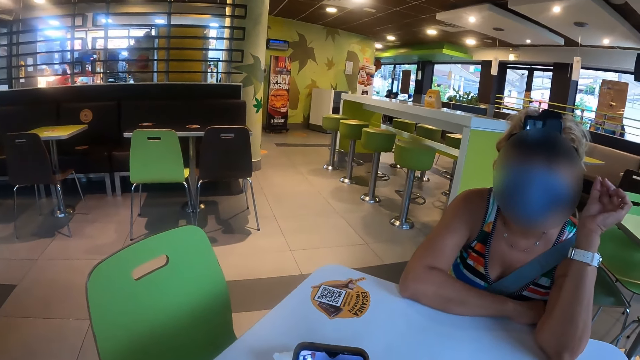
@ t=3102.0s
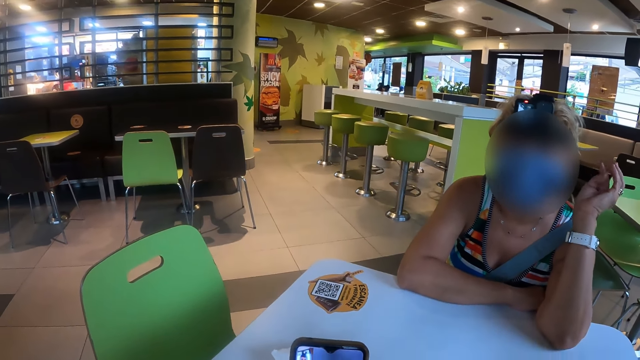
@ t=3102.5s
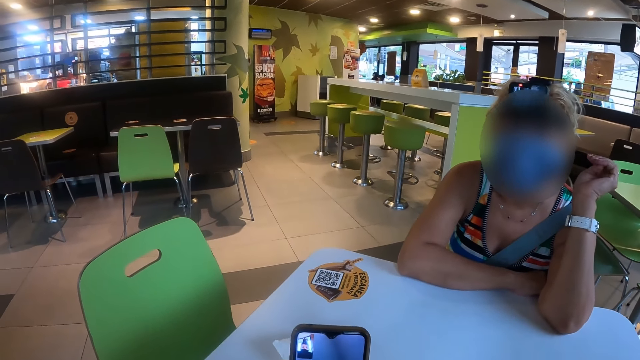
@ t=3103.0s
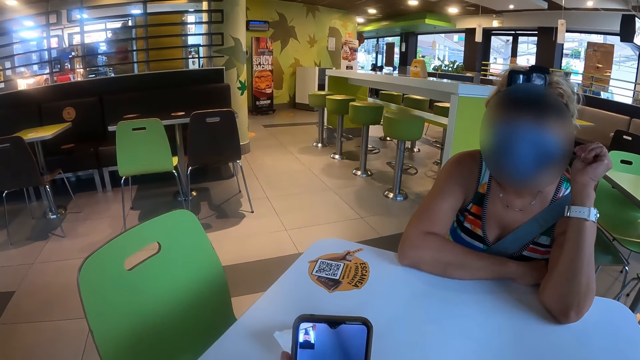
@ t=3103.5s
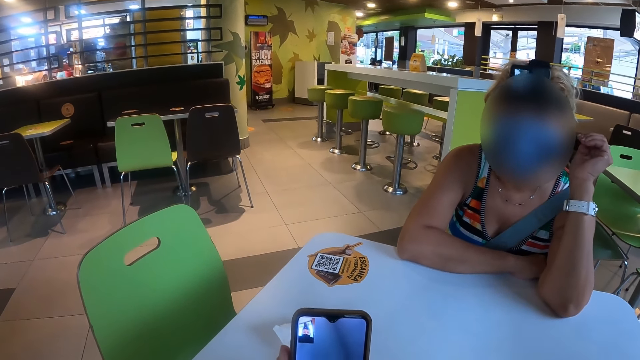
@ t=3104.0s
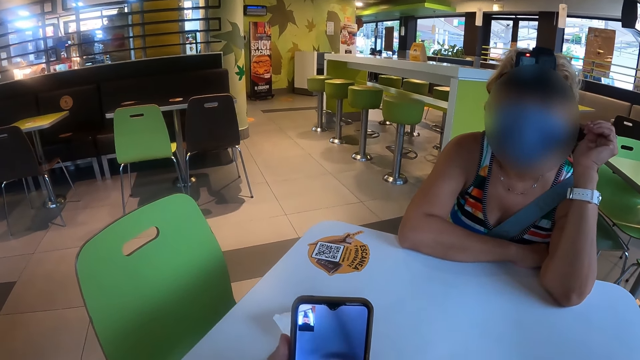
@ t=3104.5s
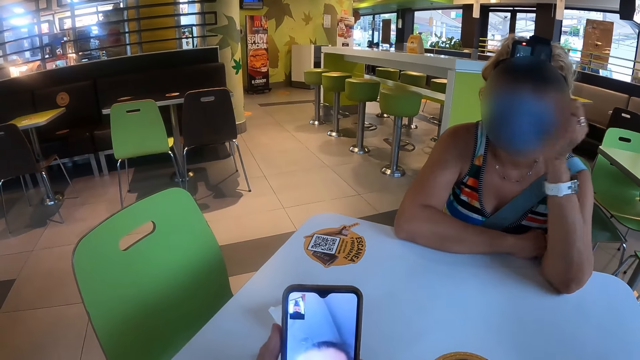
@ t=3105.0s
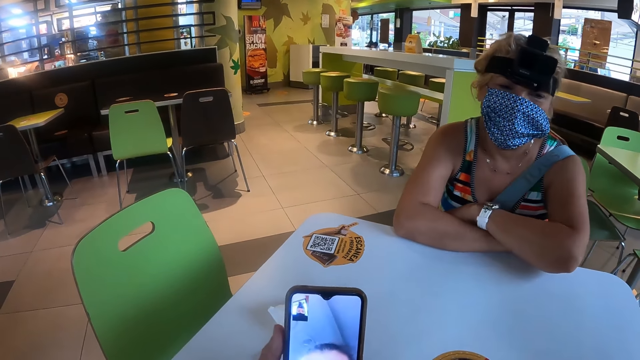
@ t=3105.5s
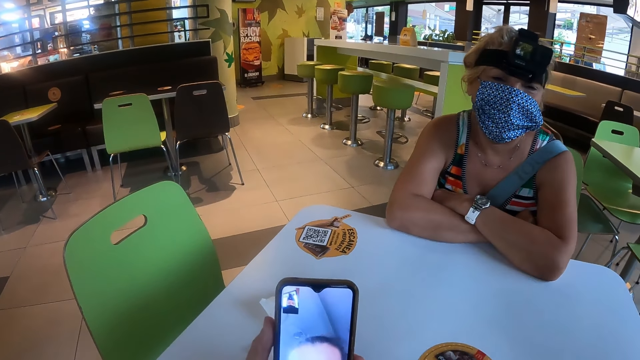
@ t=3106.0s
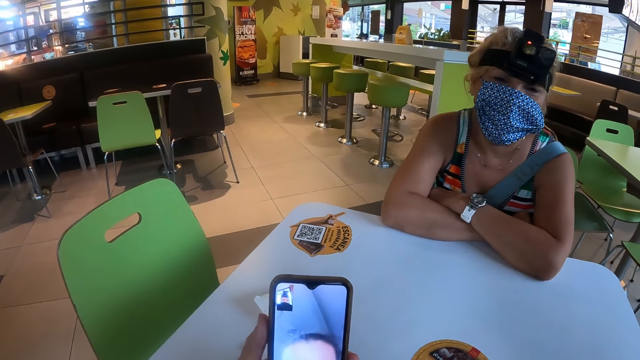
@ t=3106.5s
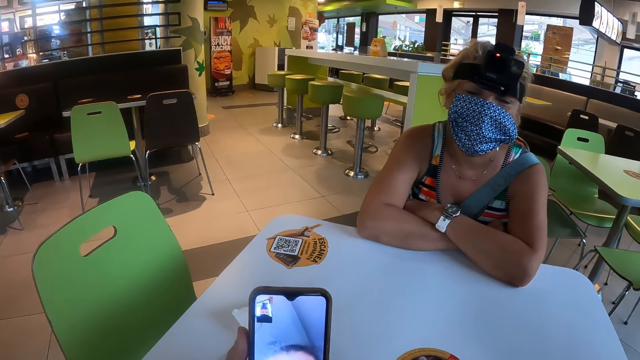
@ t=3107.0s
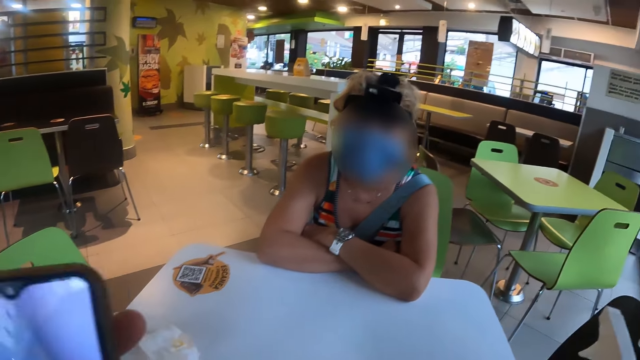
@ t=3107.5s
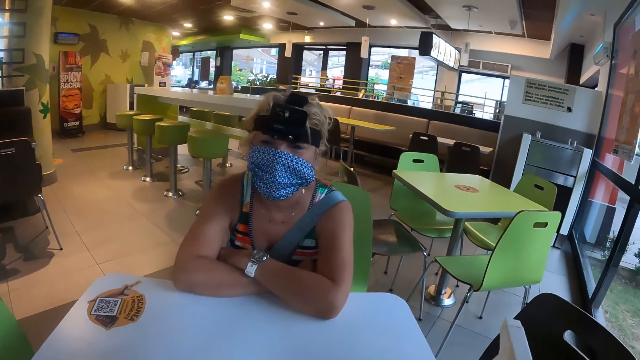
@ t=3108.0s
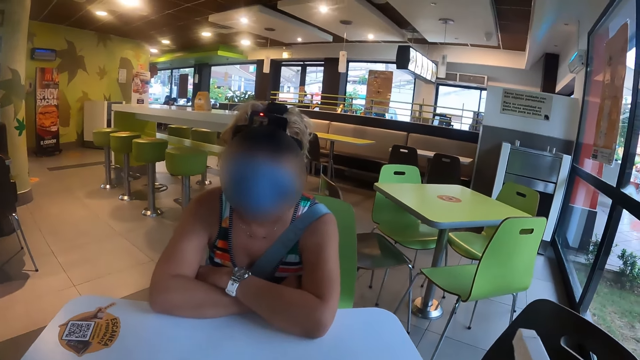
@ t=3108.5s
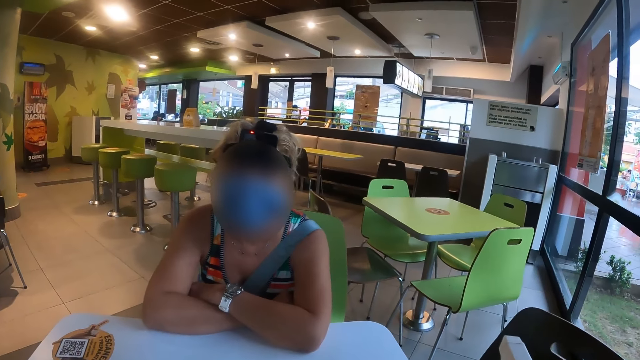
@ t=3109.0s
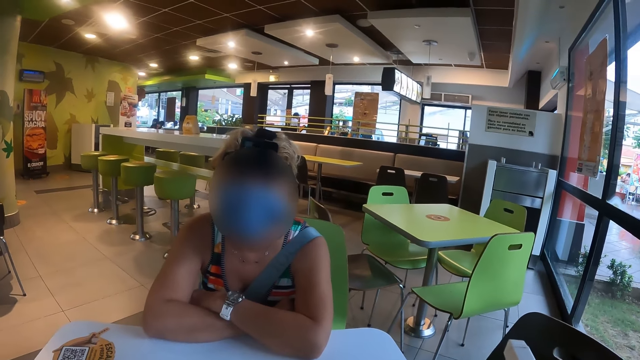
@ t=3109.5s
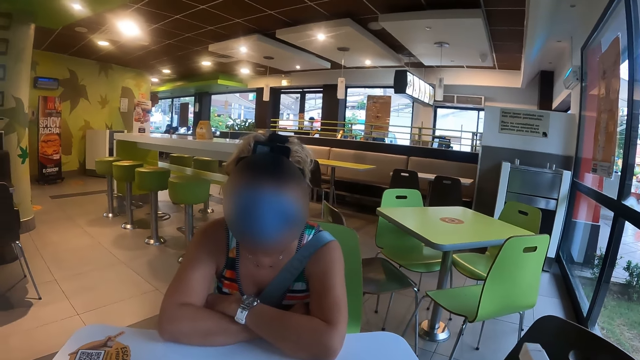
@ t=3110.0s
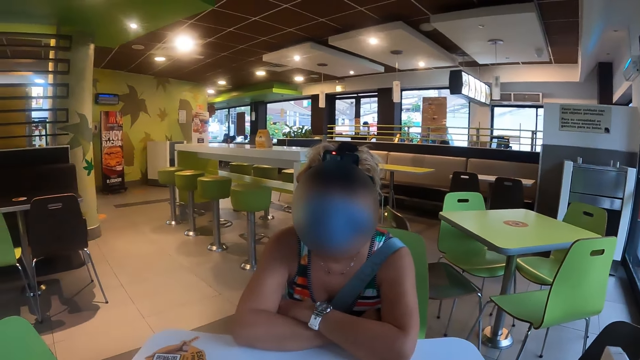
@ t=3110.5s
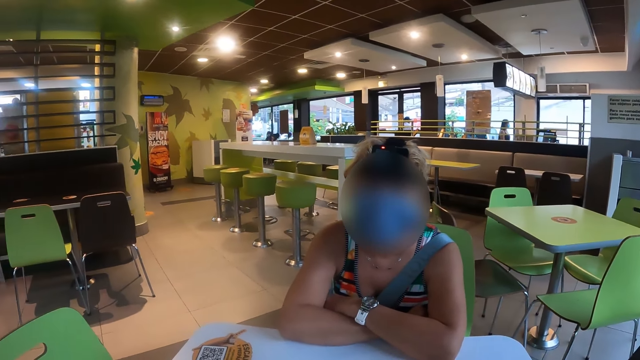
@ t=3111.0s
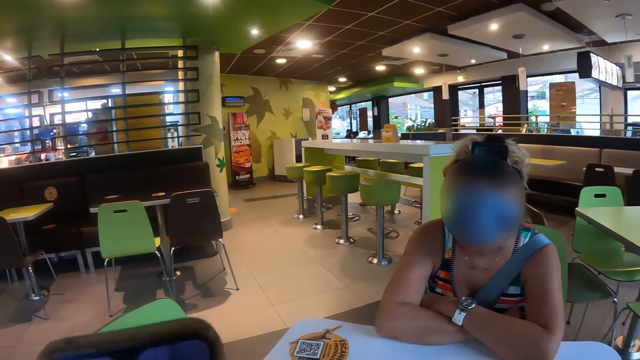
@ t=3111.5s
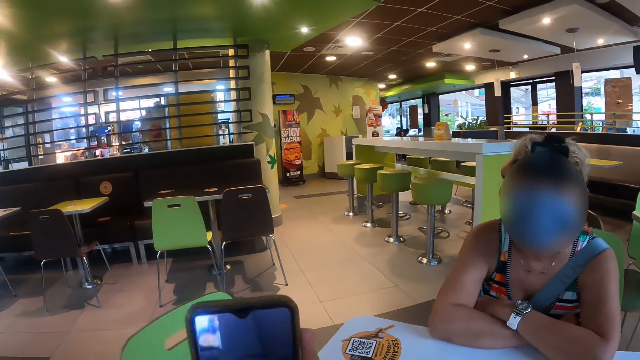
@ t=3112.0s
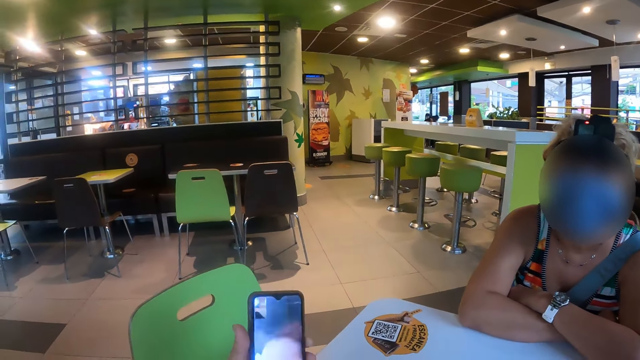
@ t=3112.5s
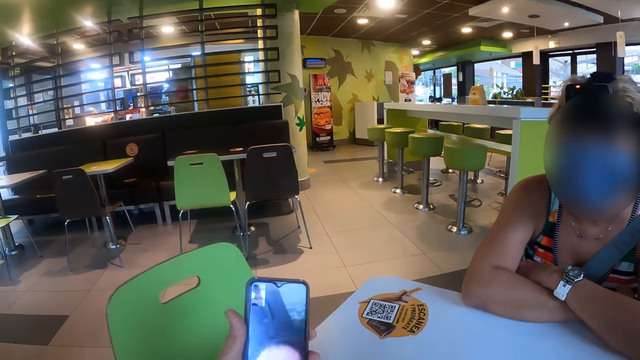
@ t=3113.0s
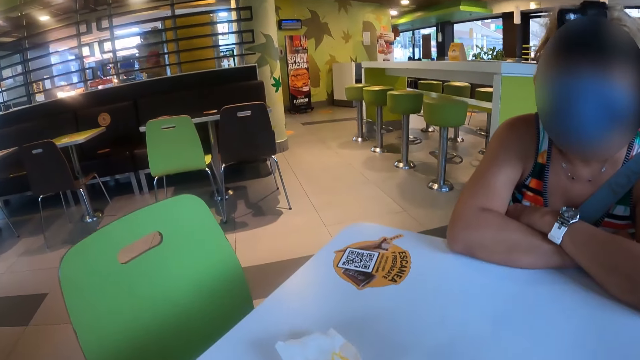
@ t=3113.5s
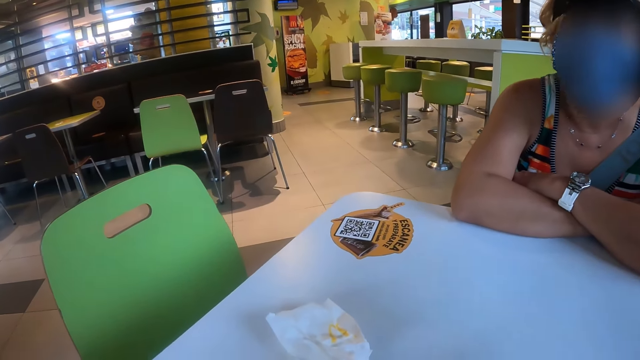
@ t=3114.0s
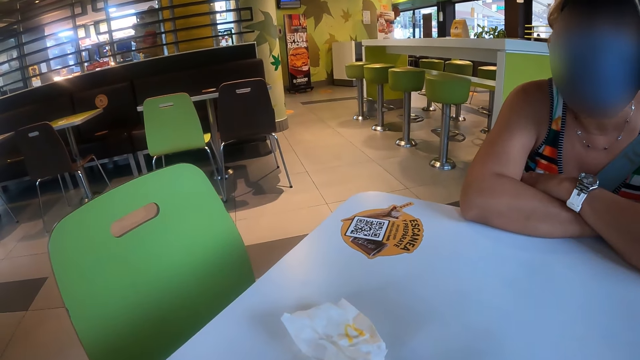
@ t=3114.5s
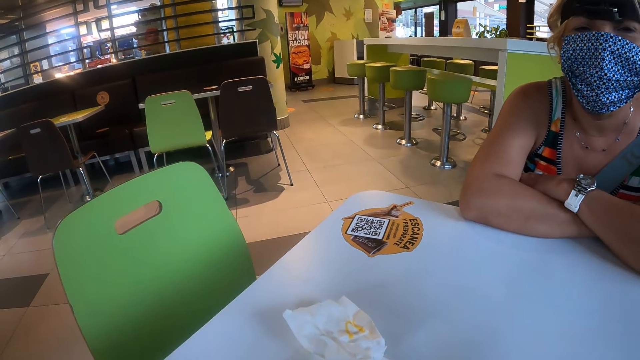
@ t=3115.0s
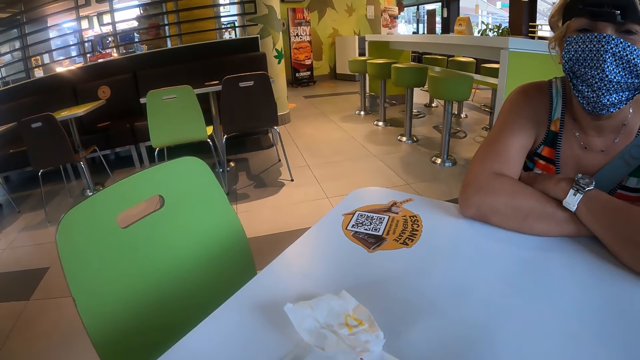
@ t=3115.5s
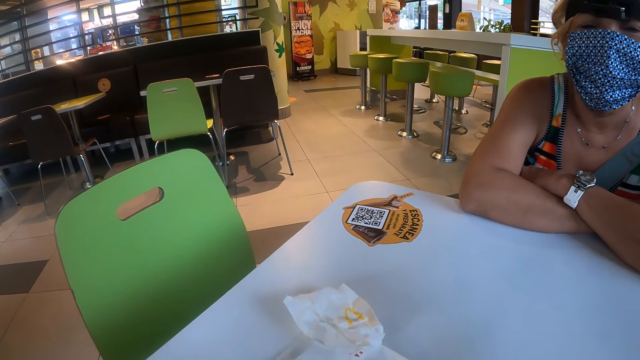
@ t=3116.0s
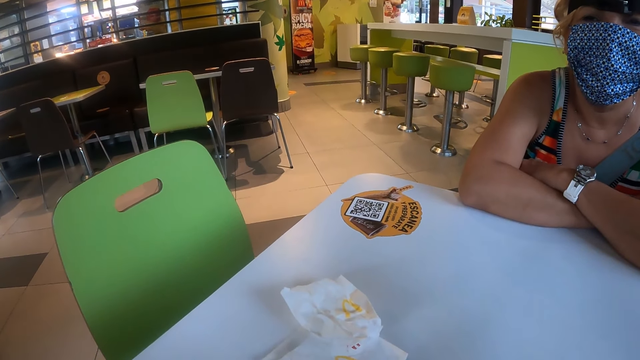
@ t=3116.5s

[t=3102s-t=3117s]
A woman talks to the camera wearer. The camera wearer looks at the phone. The woman talks to the camera wearer.

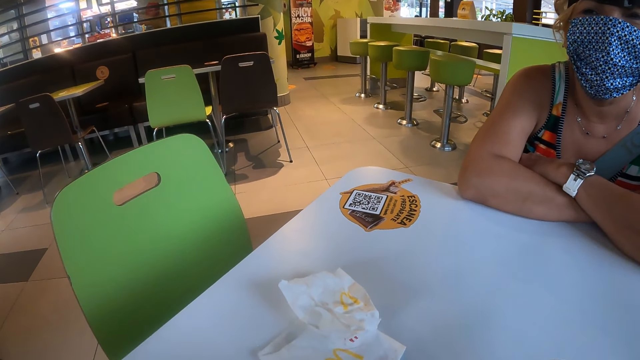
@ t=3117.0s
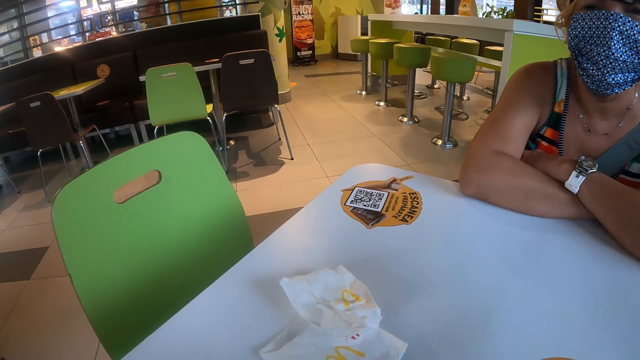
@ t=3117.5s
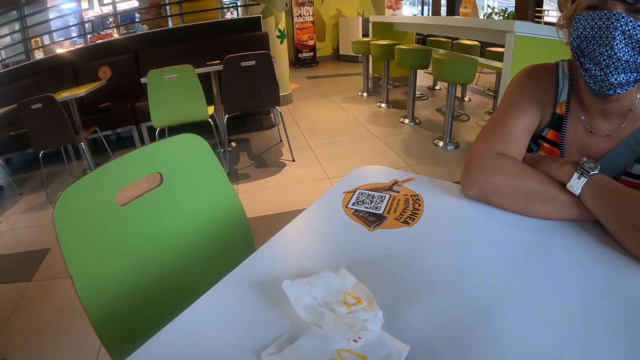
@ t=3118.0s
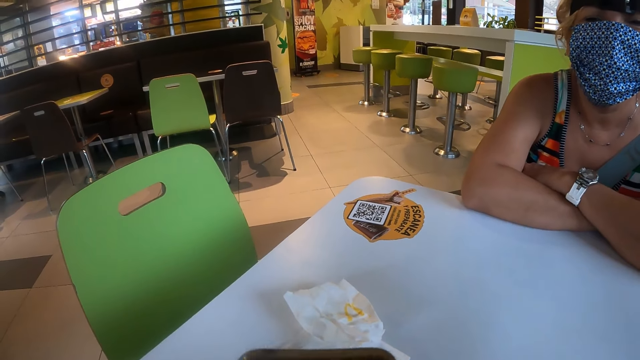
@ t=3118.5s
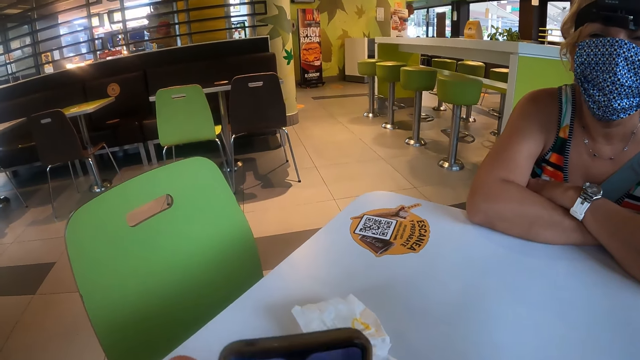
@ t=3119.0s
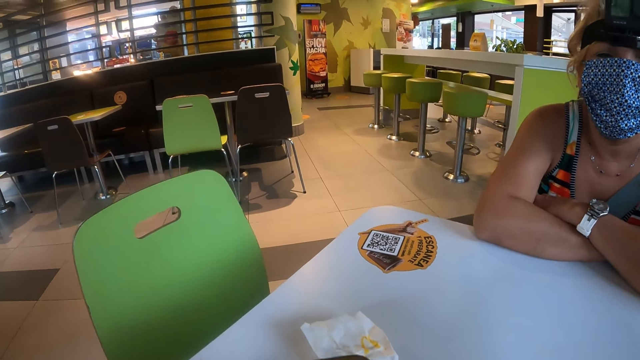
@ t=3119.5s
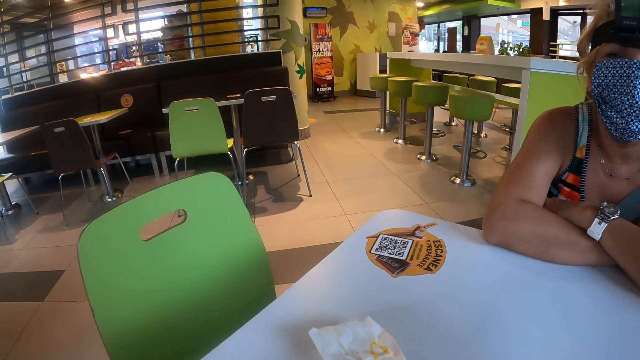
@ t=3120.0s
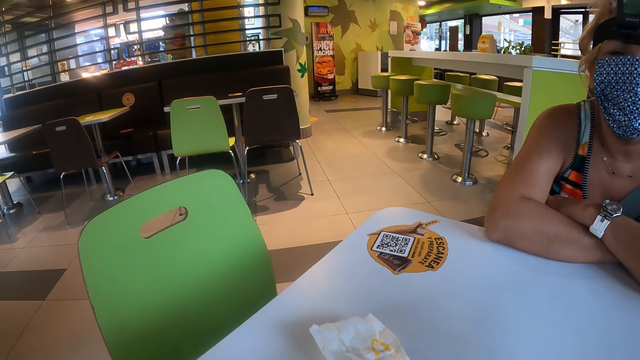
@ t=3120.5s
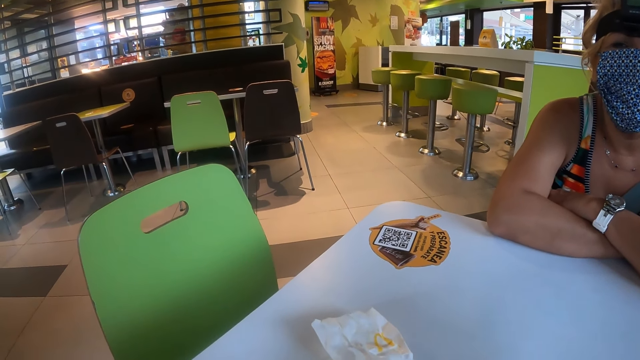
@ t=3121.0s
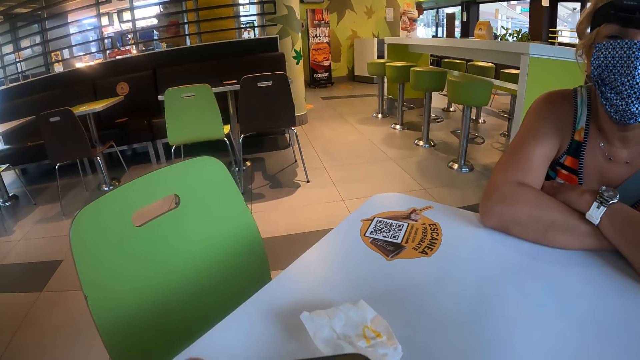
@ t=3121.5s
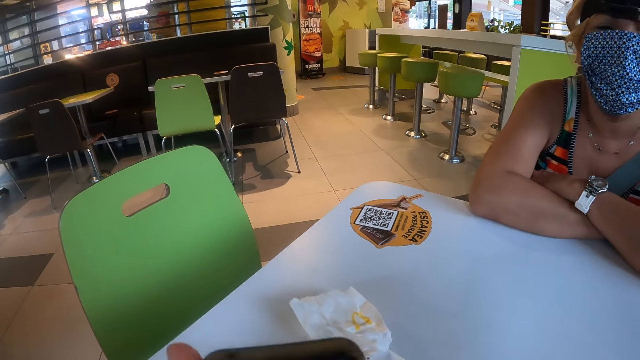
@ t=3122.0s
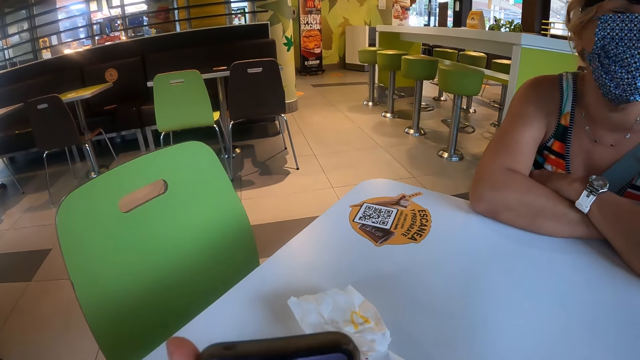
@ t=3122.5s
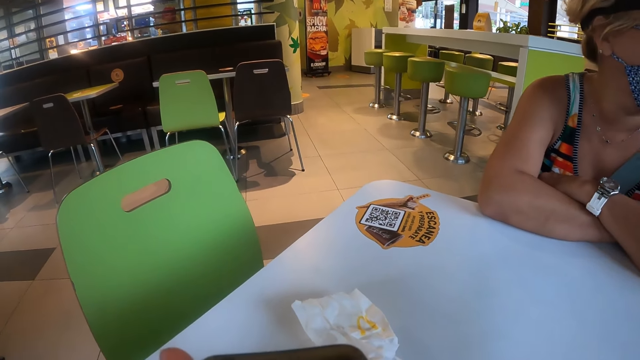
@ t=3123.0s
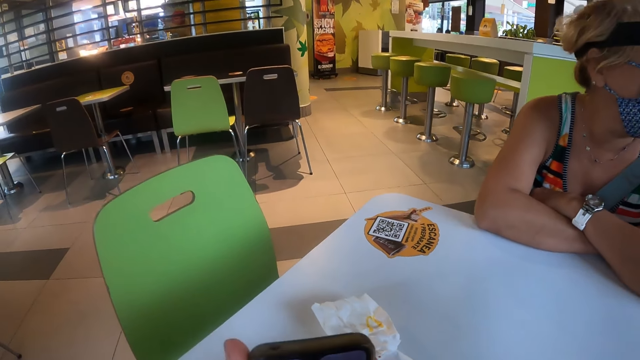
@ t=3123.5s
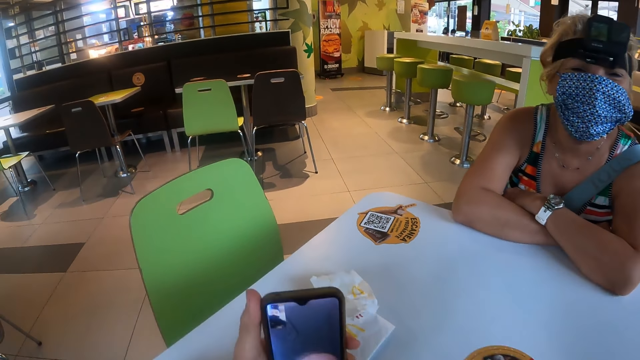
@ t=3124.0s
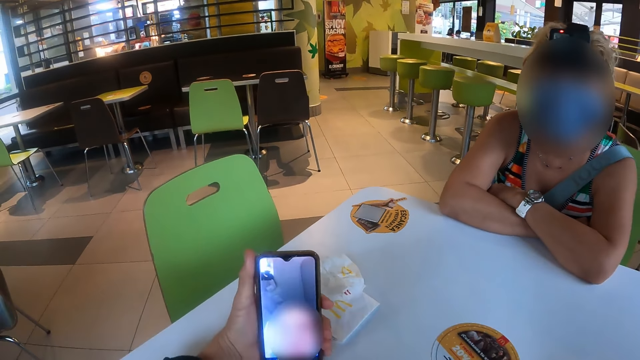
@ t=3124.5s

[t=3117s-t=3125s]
The camera wearer lifts up the phone. They talk on the video call. A woman talks to the camera wearer.
